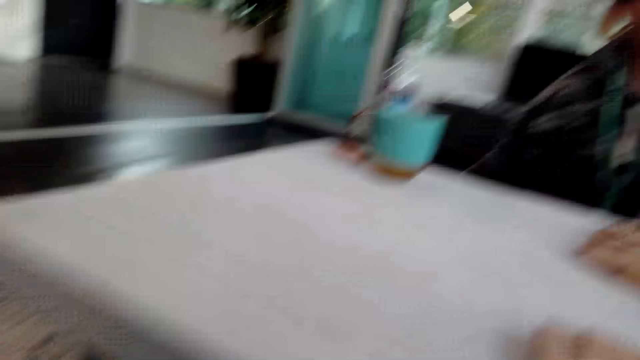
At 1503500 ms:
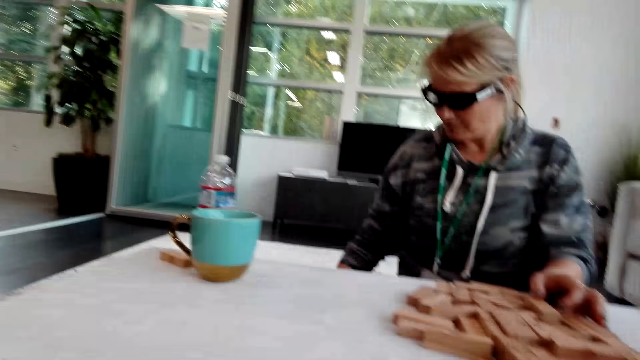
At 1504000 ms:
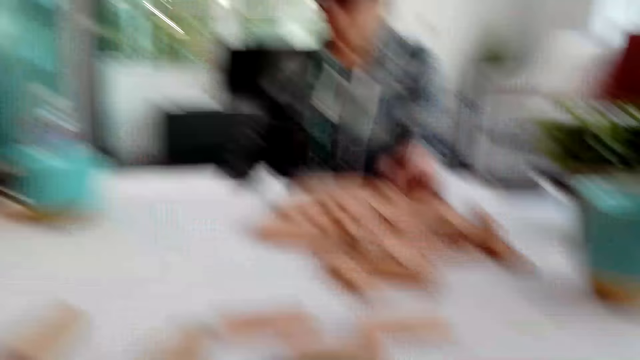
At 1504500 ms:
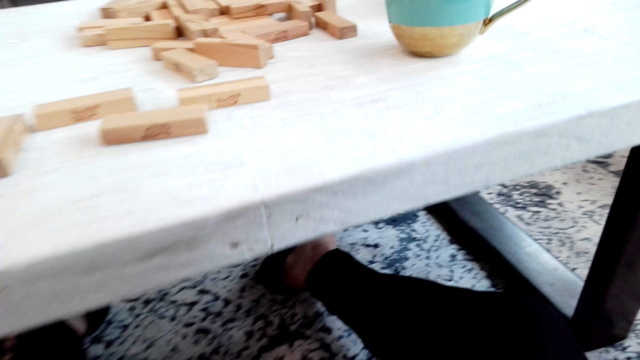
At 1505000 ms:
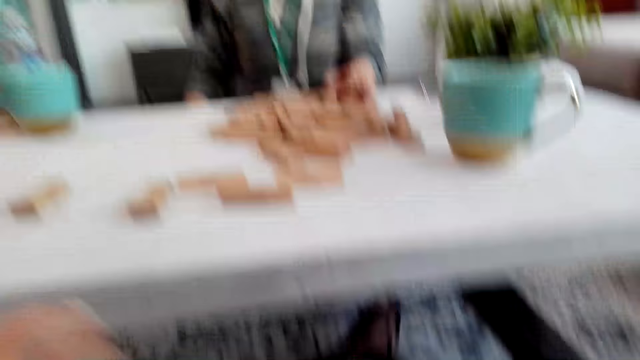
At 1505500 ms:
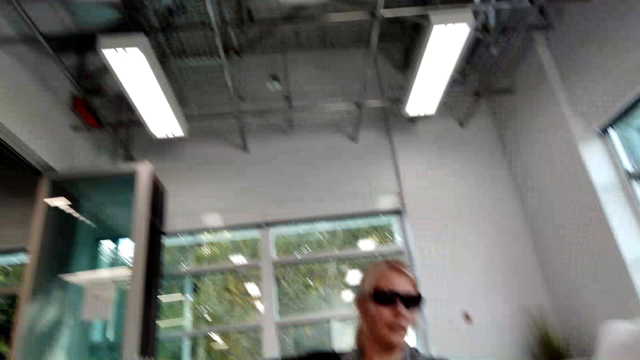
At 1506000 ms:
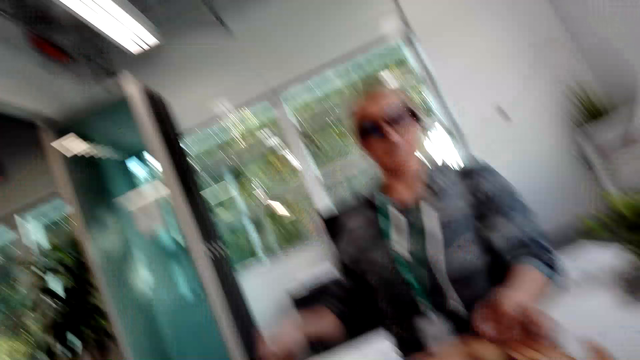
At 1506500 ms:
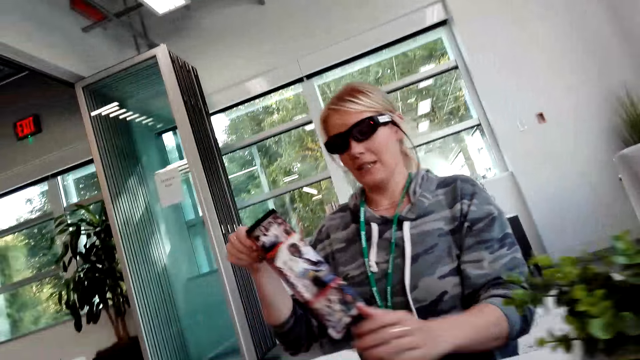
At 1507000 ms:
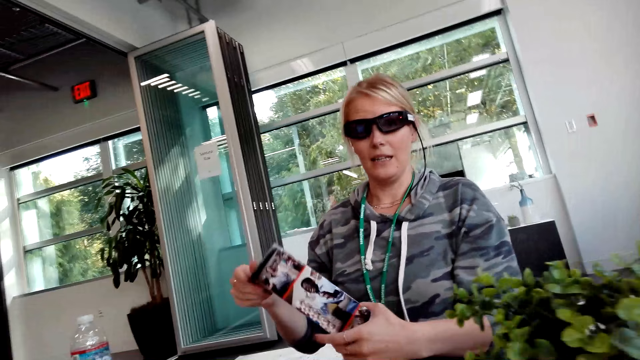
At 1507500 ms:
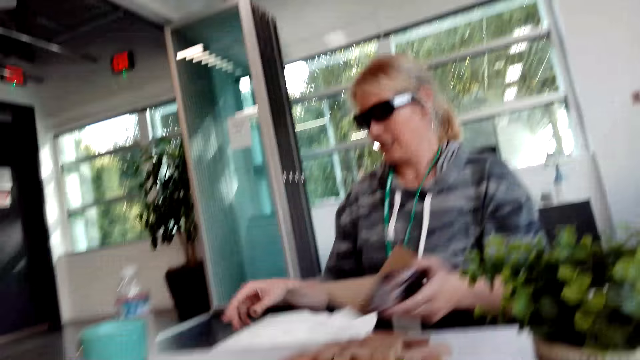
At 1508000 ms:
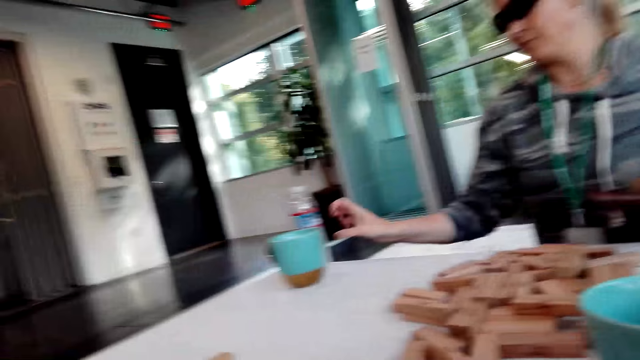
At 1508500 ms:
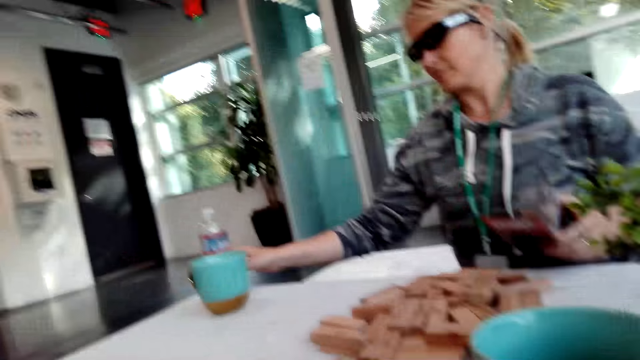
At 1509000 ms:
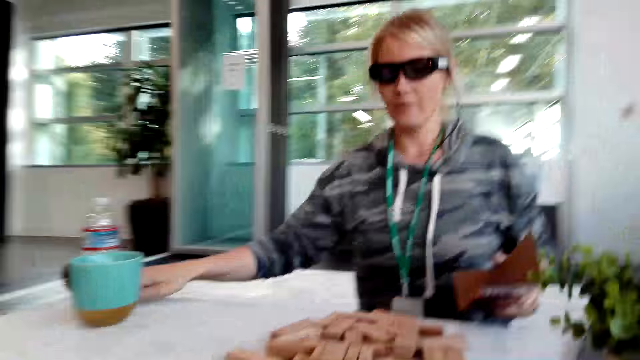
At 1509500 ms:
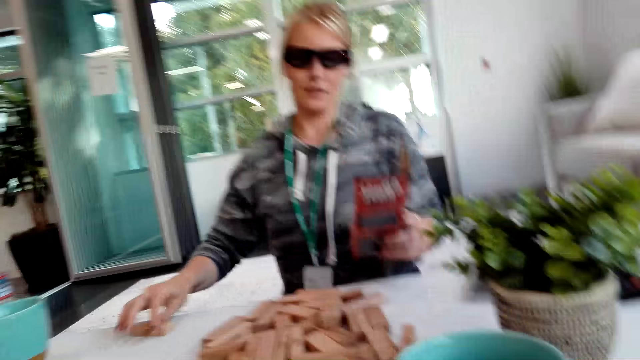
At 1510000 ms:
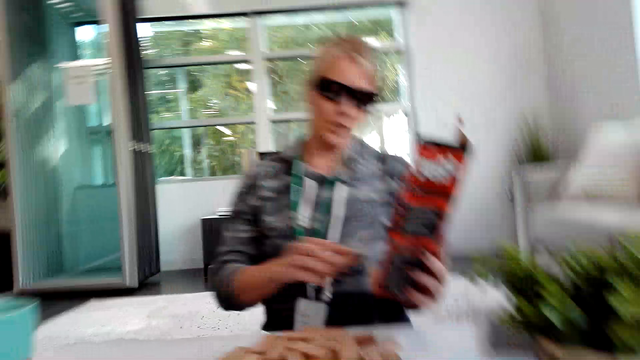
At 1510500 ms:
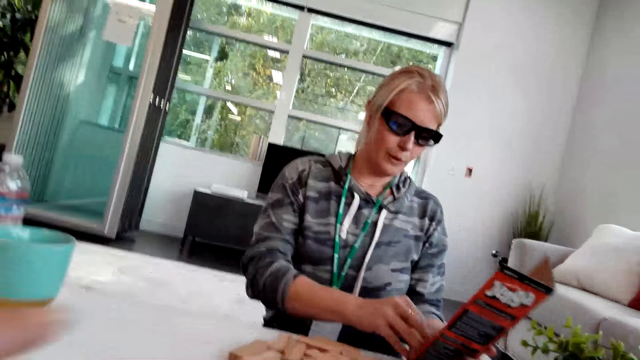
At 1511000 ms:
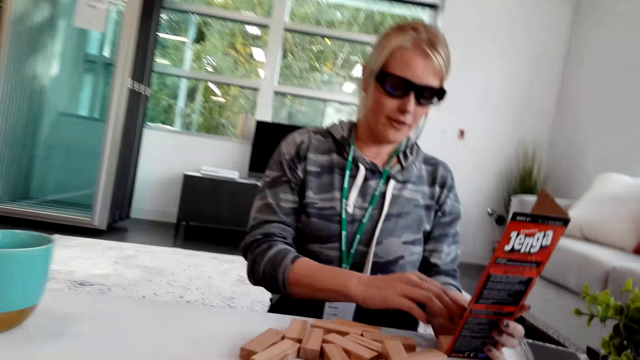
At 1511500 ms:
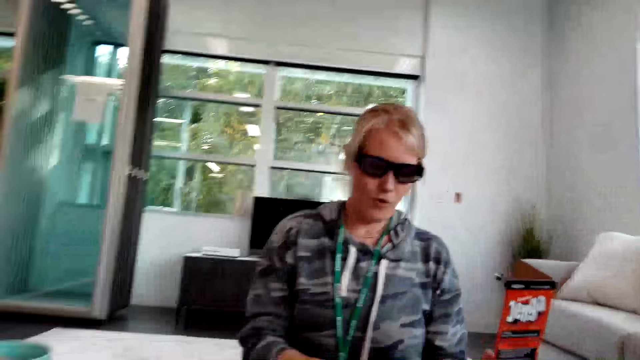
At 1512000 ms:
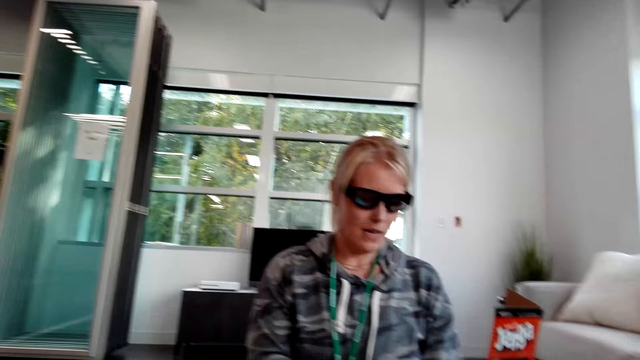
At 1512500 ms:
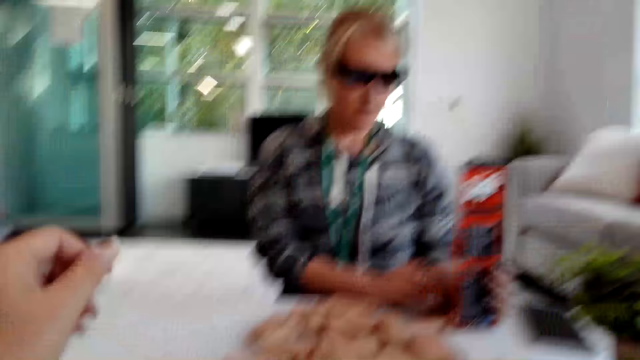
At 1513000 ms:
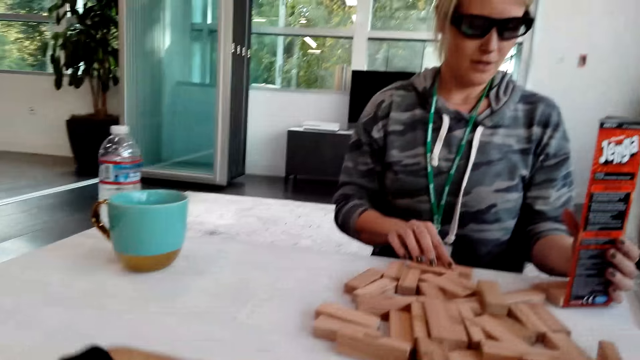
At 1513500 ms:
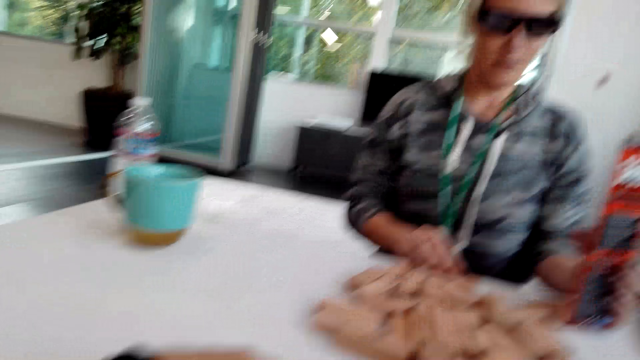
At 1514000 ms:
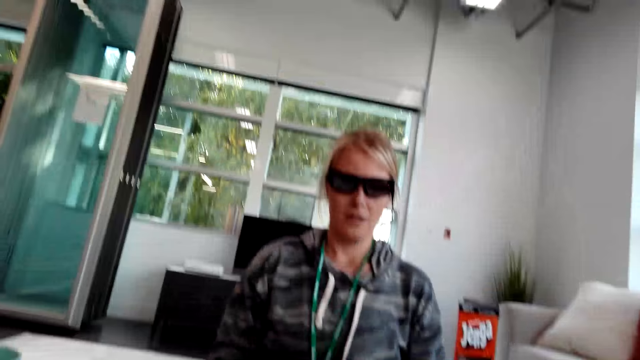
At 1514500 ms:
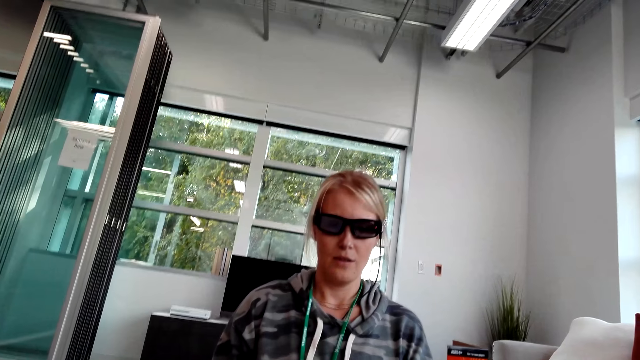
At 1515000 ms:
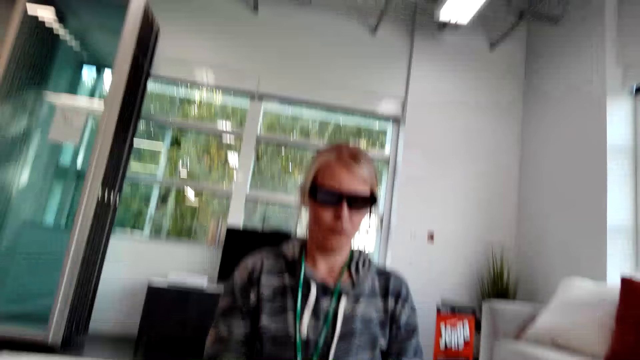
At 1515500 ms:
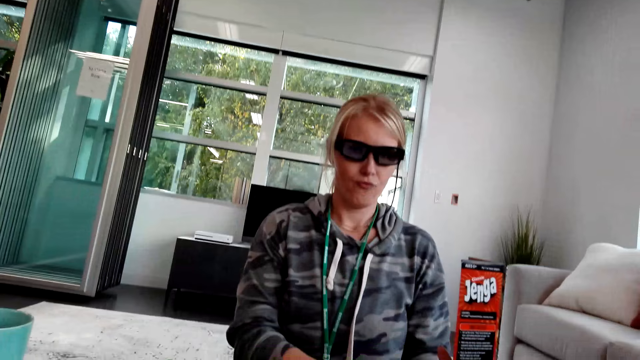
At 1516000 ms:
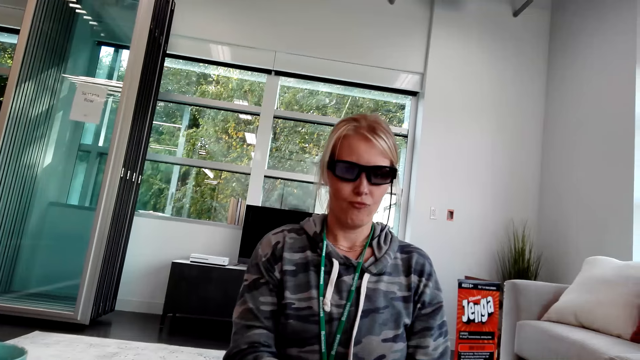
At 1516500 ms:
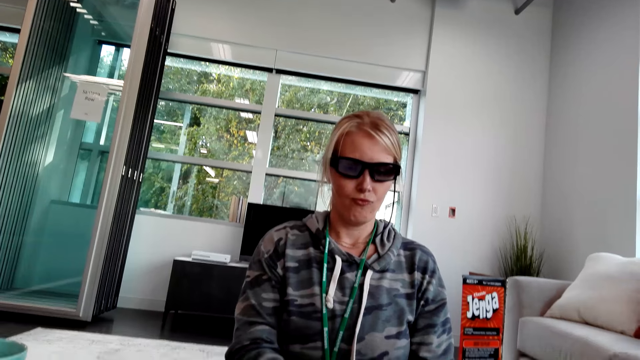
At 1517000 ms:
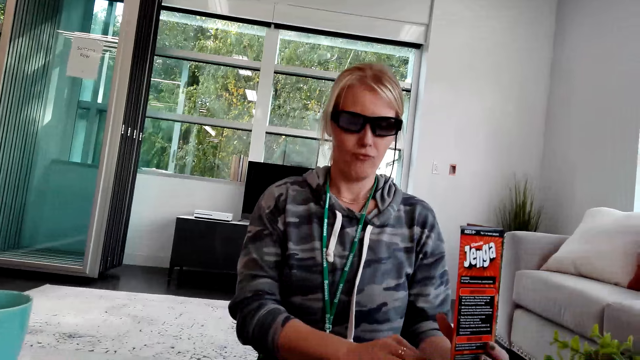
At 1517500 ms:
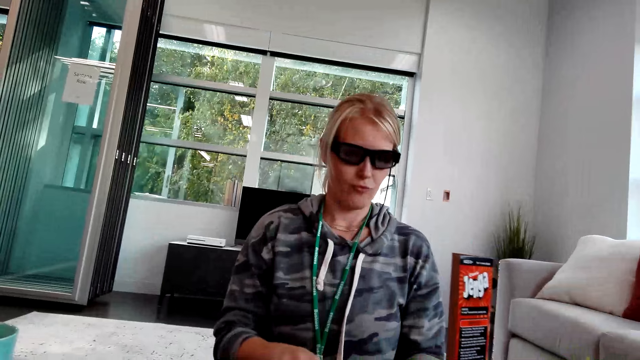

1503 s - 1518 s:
A person moves their left hand beneath the table. The person holds a paper and picks up a magazine. The person moves a hand on the table, arranges something, and stares at the camera wearer.

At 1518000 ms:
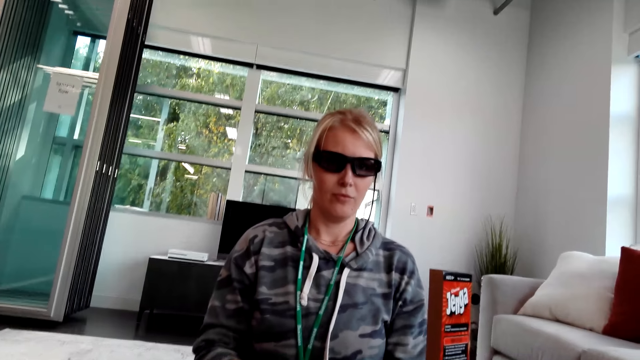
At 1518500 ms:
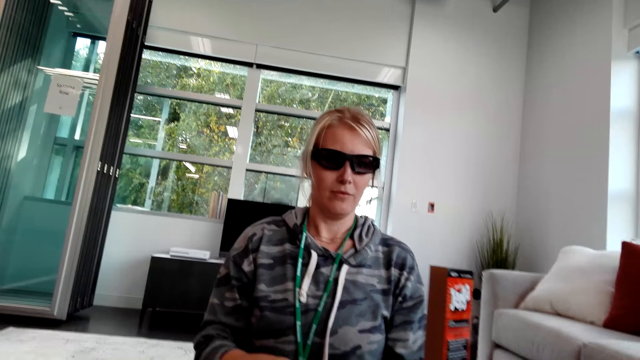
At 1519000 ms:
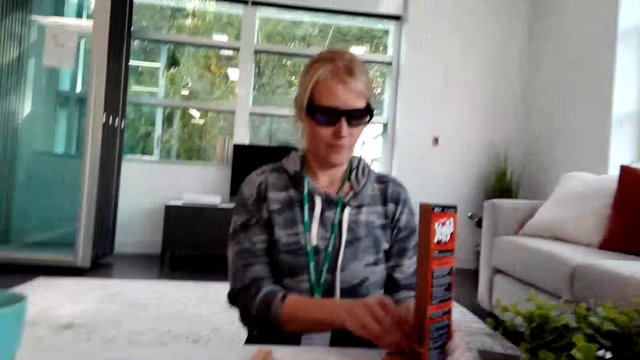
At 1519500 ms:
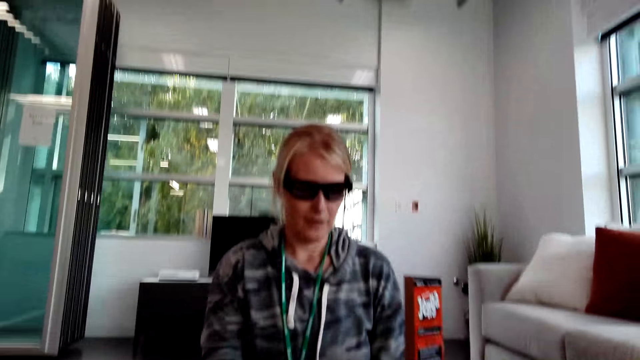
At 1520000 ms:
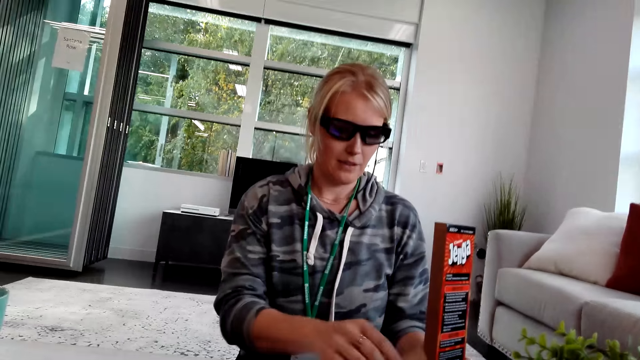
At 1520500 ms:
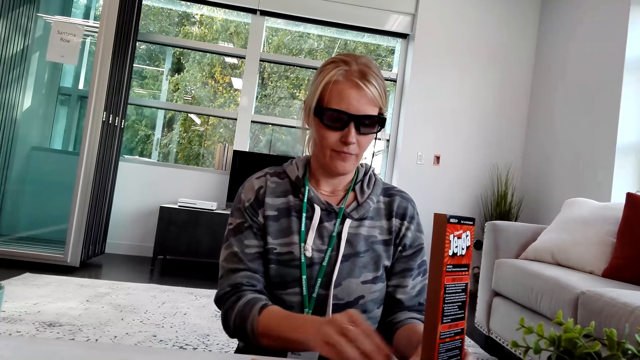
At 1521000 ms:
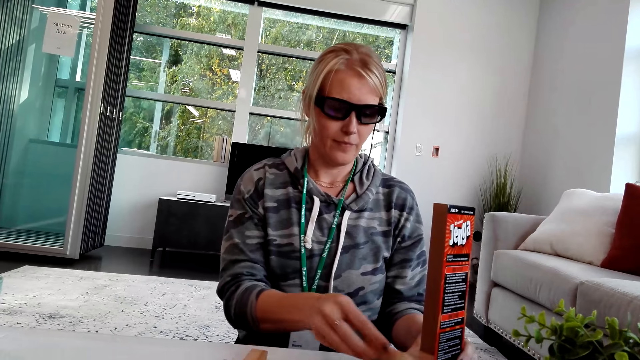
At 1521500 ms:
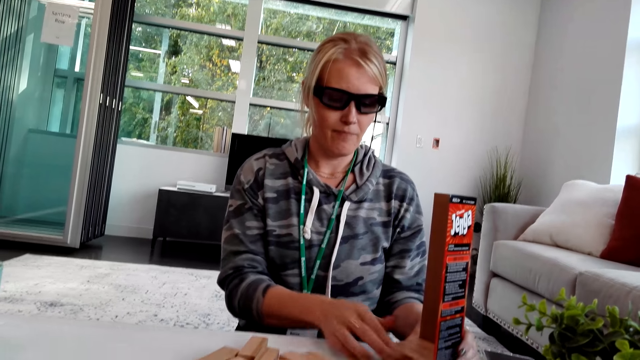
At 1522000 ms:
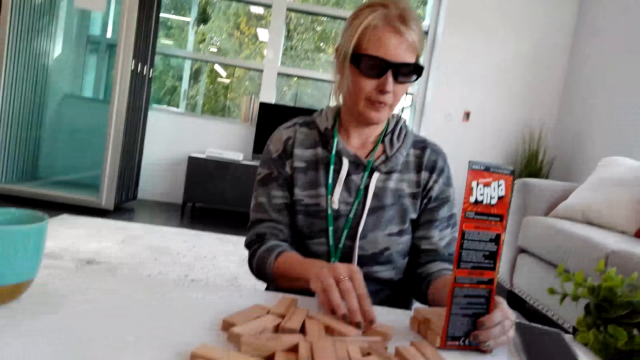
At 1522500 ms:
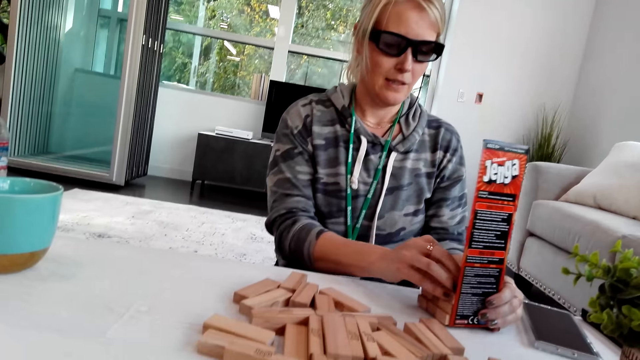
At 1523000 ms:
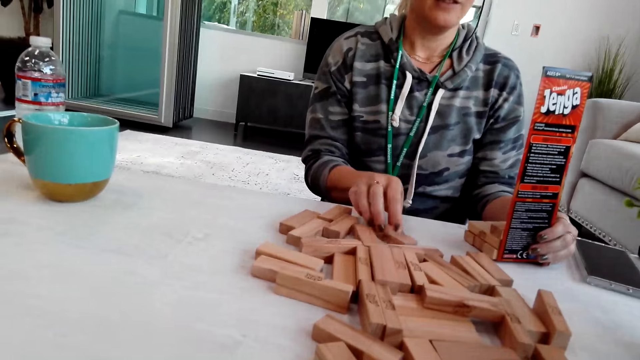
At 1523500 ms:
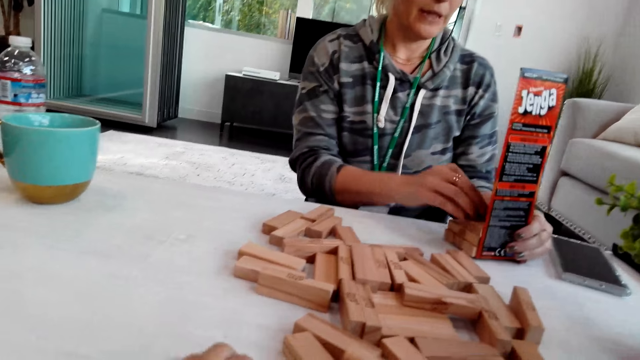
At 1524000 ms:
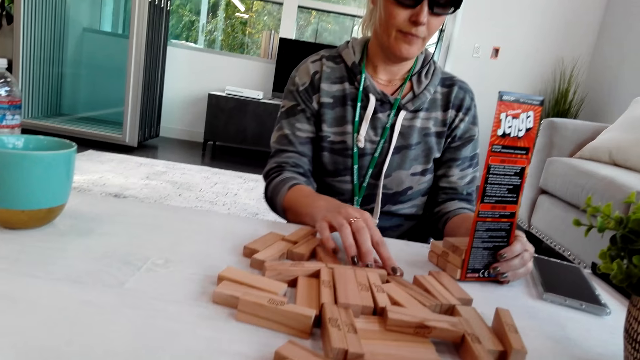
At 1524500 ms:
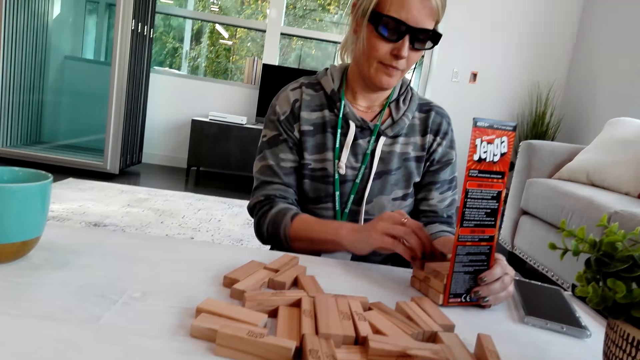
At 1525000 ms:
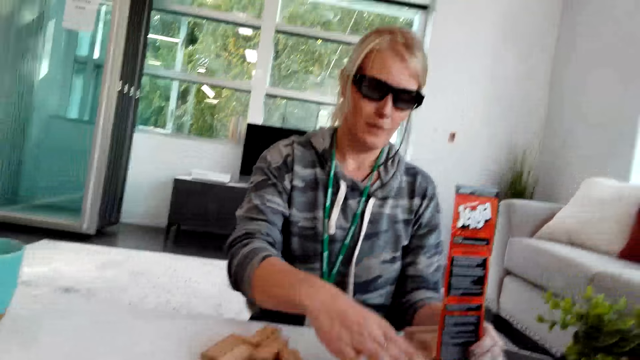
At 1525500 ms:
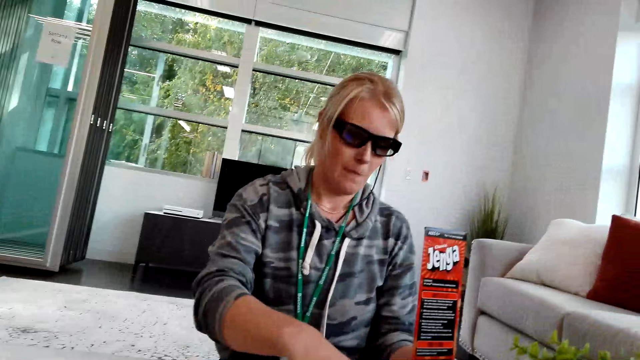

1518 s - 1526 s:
A person arranges pieces of wood on the table.
